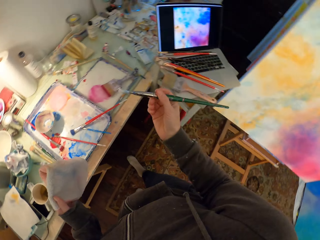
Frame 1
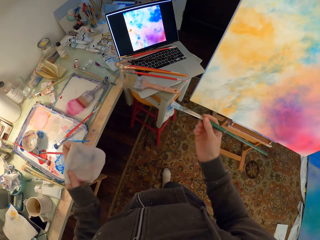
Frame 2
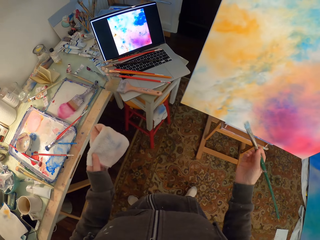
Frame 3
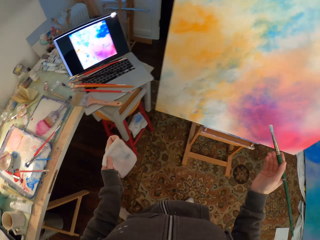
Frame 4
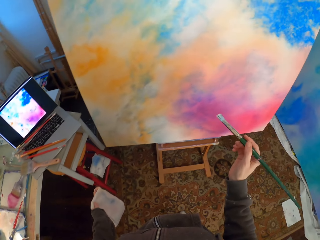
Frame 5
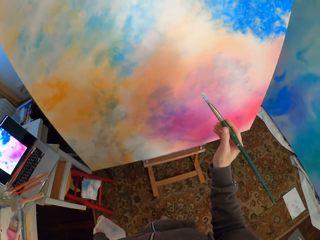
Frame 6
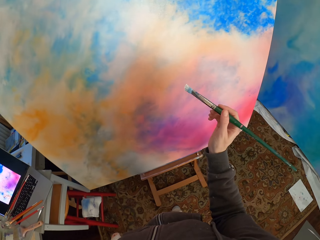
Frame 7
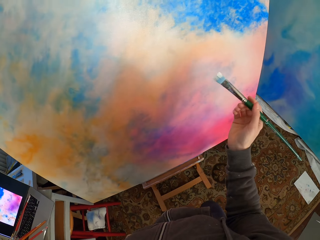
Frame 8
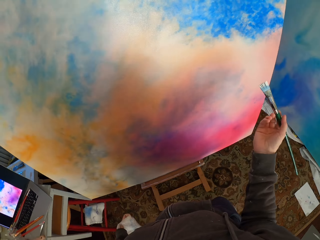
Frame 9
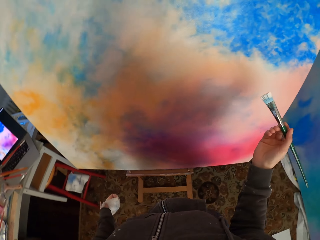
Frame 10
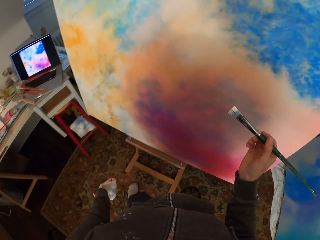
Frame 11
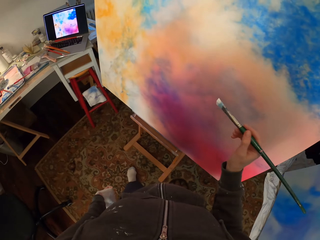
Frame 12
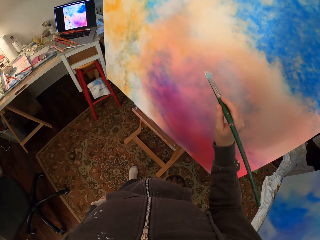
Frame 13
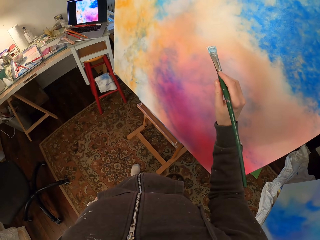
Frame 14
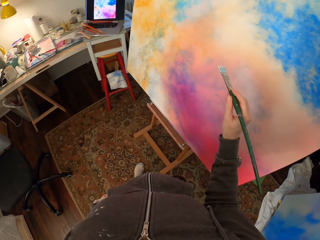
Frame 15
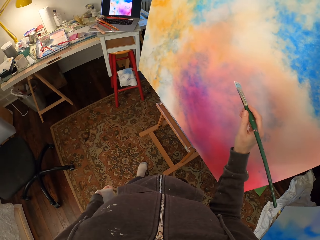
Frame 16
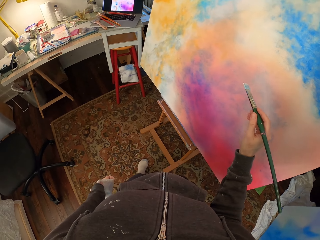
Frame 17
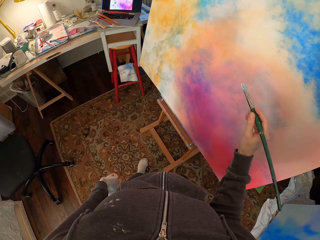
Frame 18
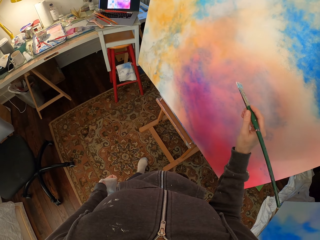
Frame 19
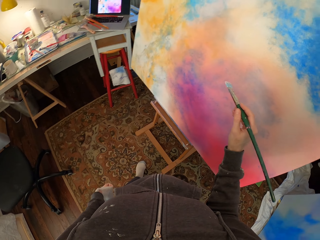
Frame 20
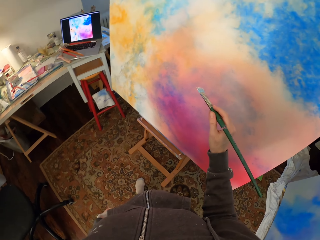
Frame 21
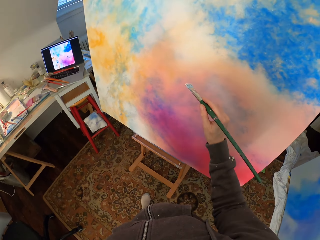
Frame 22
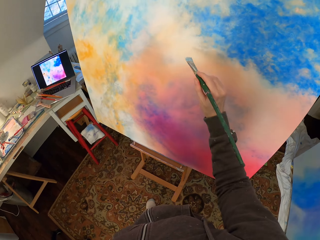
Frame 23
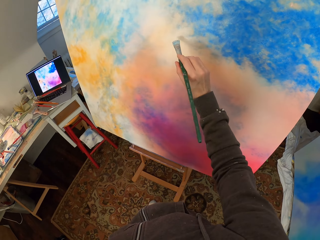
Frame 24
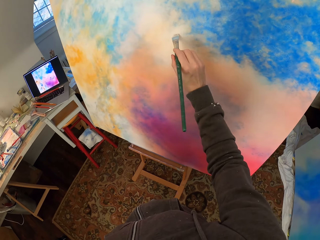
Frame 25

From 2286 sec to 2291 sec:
The camera wearer looks around, moves to the canvas and looks at the laptop.
